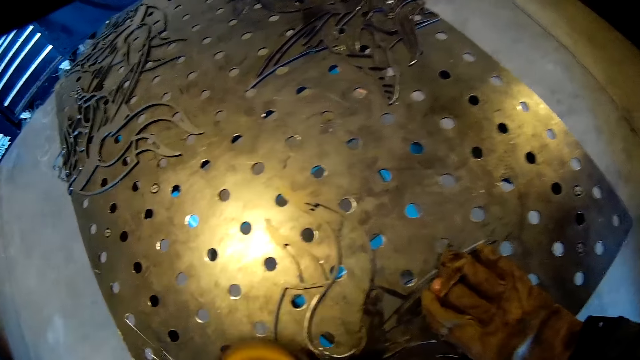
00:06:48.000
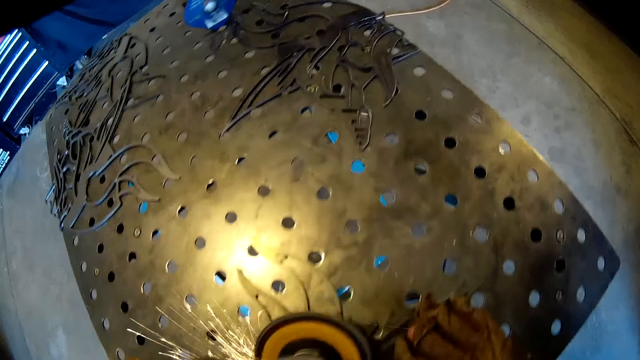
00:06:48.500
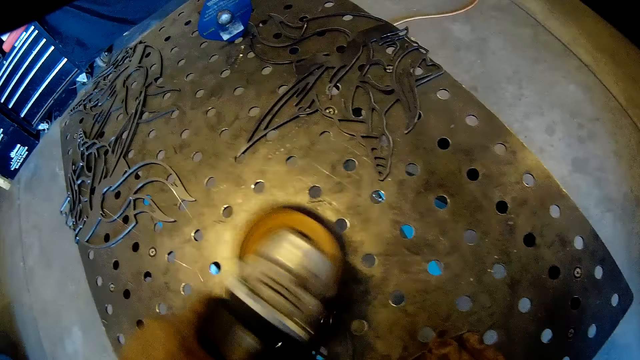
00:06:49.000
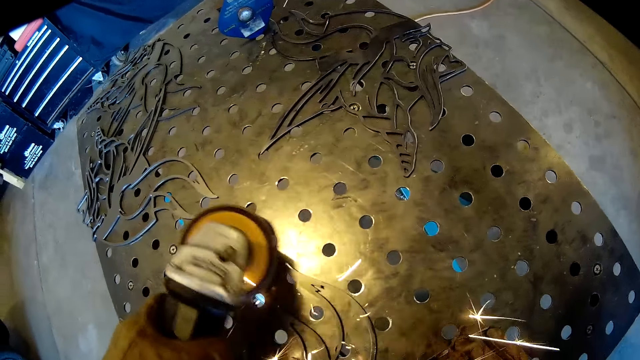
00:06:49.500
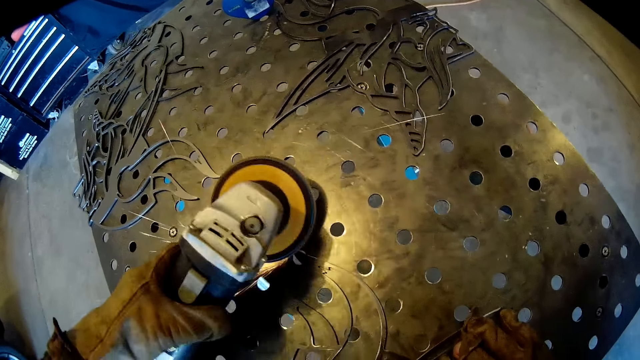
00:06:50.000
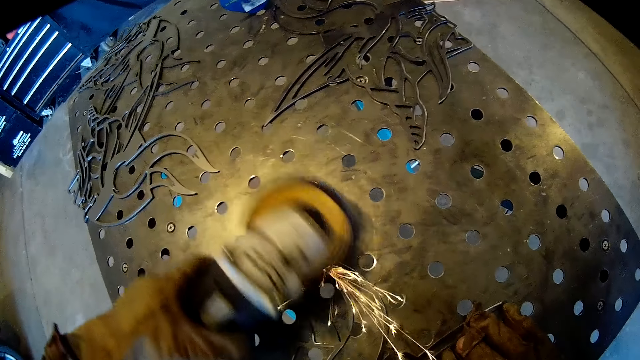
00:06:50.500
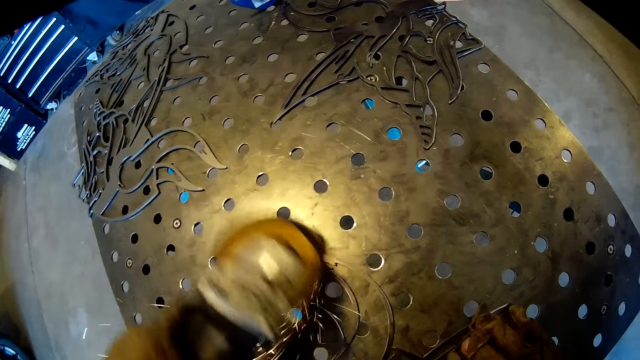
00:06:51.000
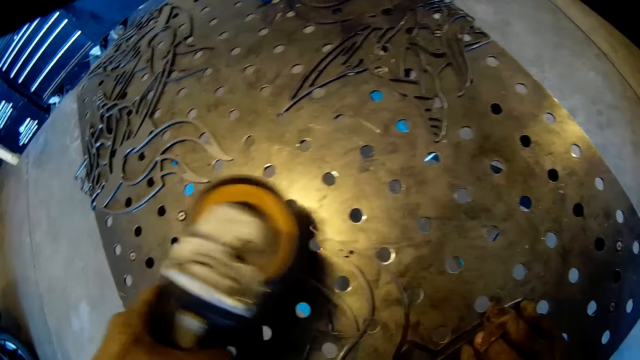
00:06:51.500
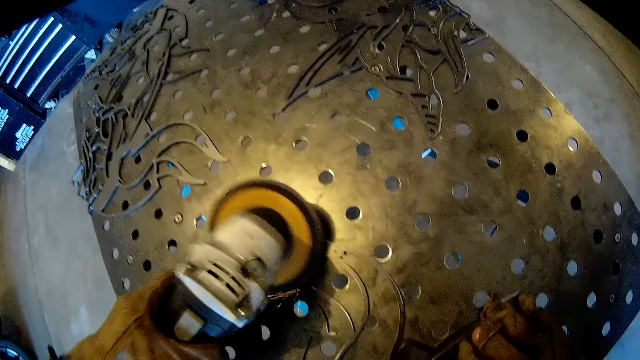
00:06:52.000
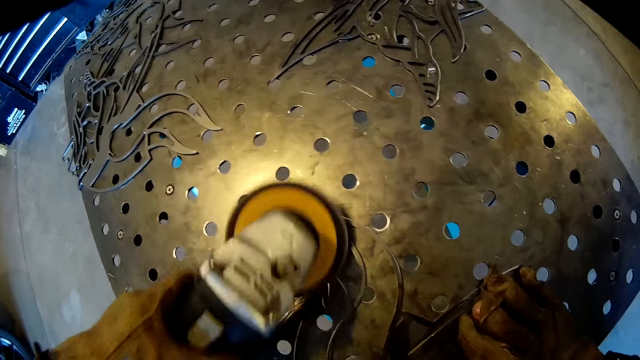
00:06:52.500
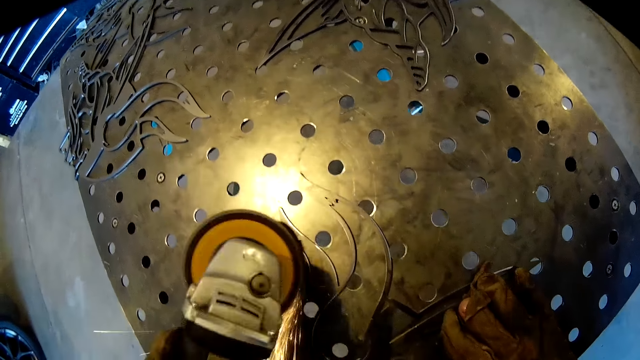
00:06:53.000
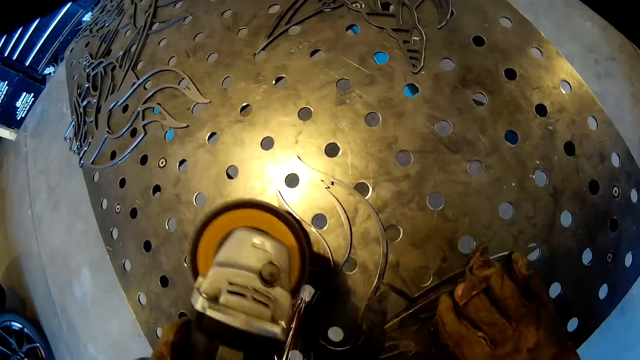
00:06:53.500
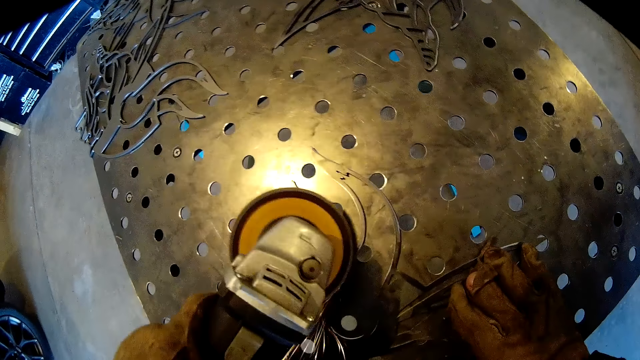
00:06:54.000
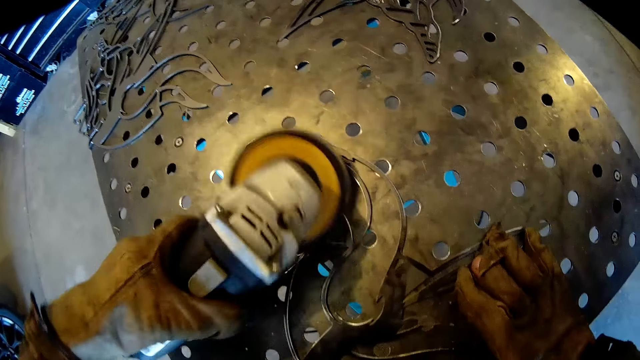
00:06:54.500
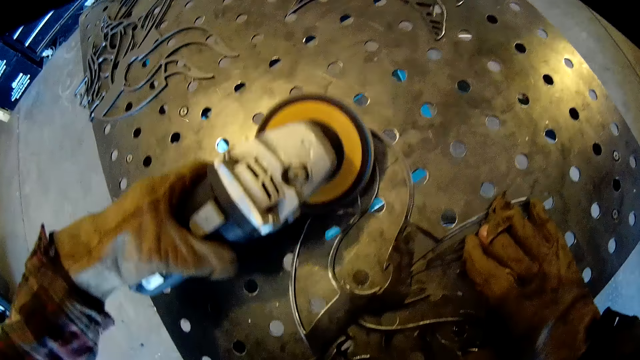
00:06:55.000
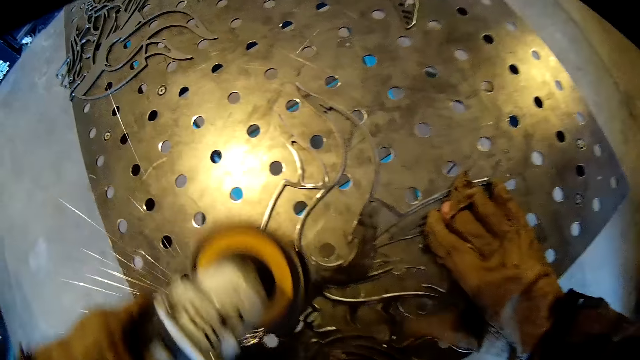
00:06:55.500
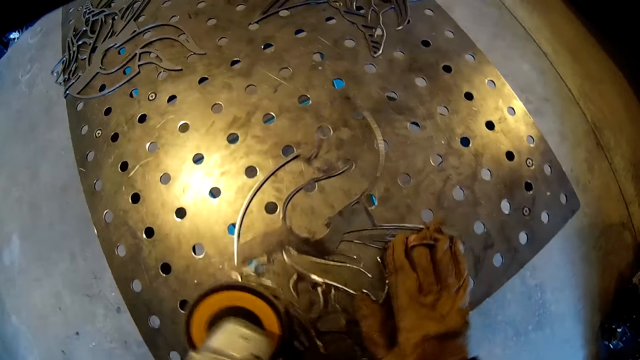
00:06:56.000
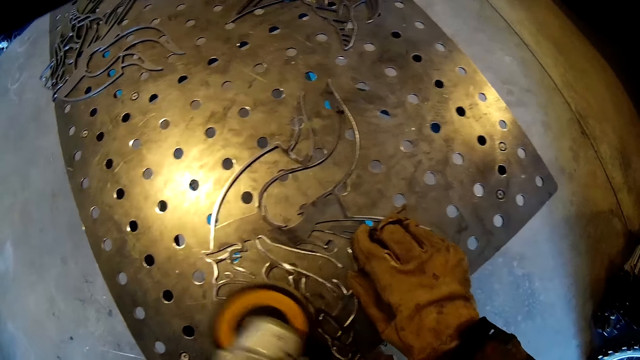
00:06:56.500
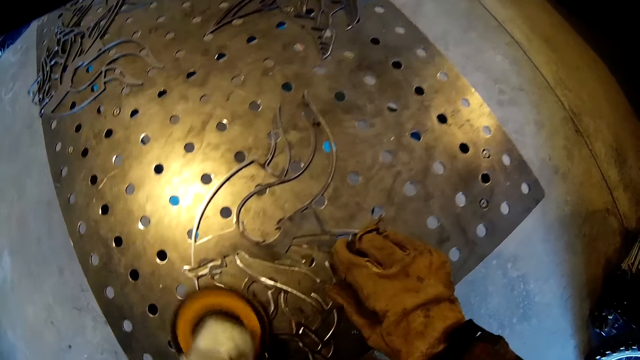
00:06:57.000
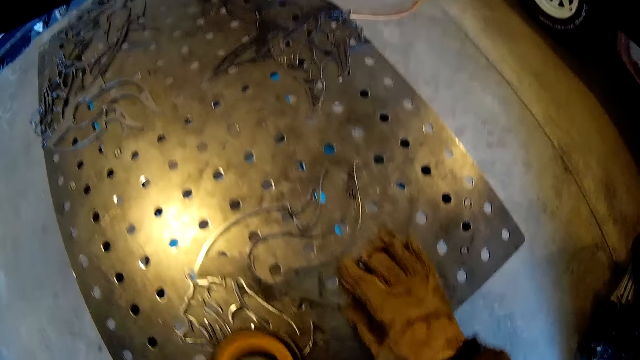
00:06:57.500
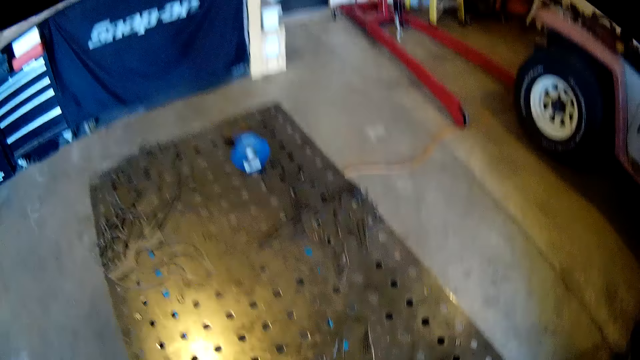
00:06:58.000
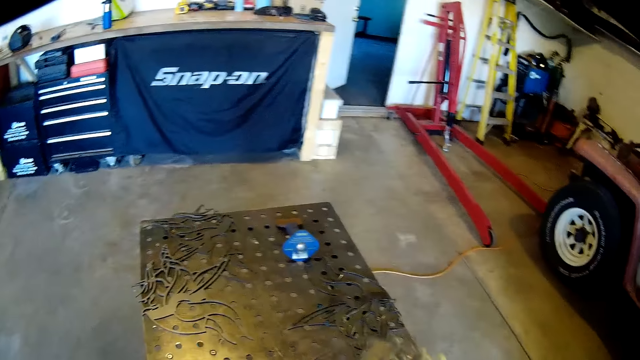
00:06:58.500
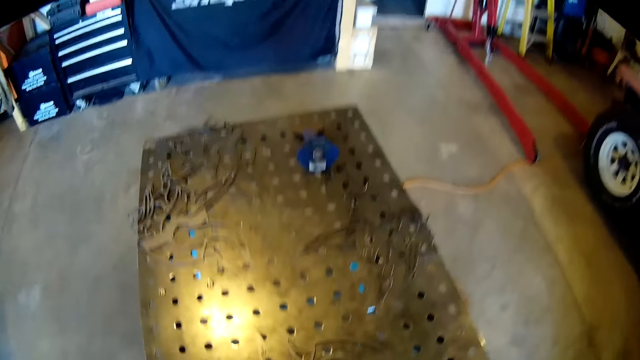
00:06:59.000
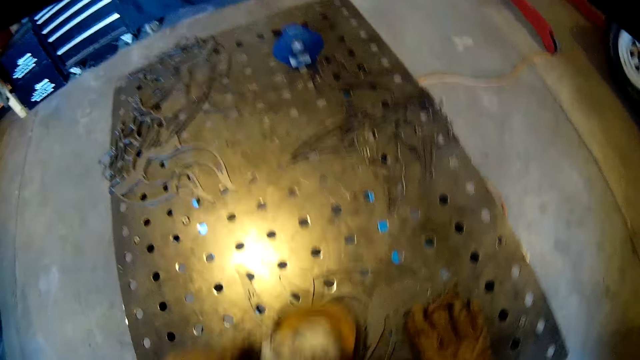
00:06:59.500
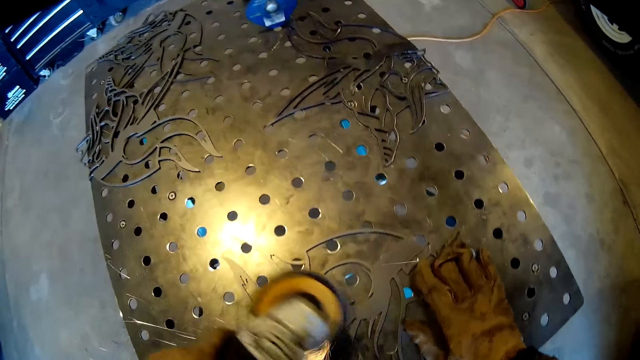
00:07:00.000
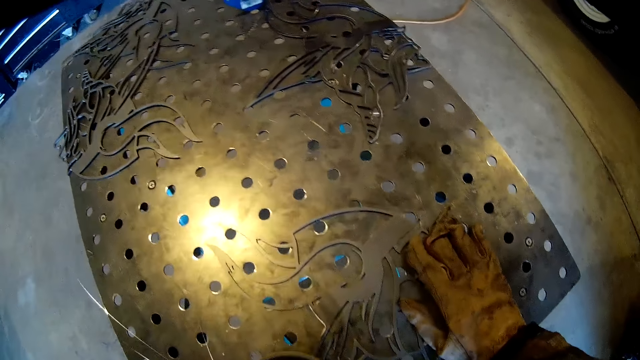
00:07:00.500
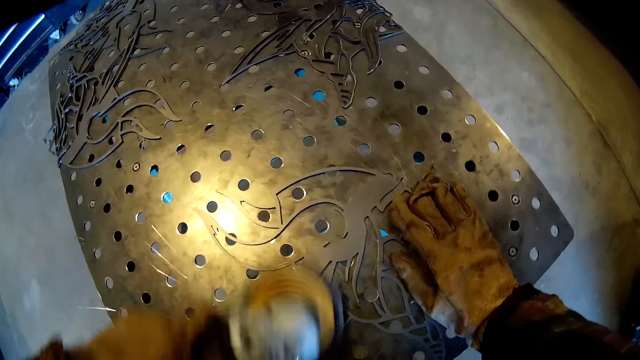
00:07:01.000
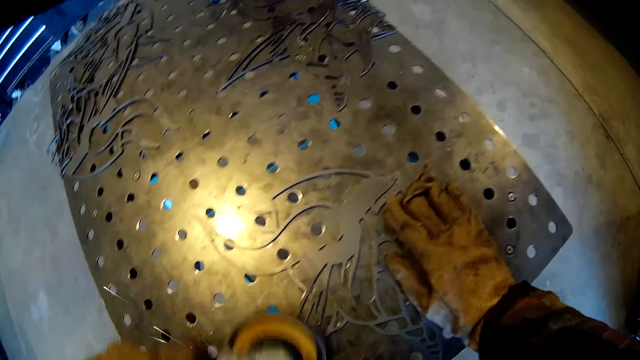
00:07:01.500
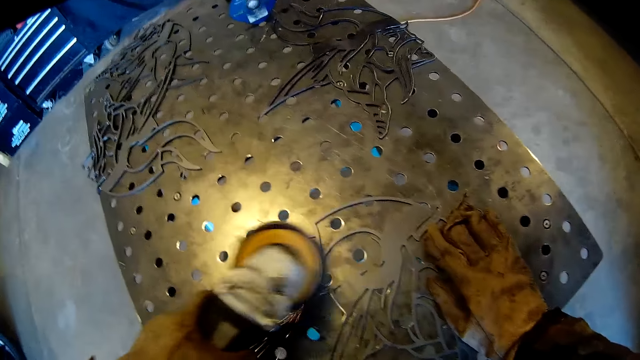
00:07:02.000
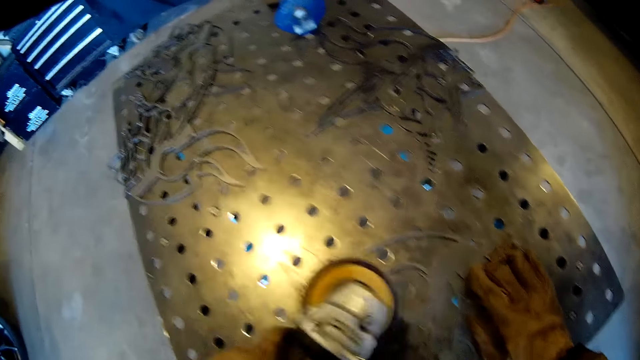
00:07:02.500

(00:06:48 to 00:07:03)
The camera wearer adjusts the carved steel on the iron table with his right hand. He turns the metal. He looks around. He sands the carved steel on the iron table with the sanding machine in his left hand.

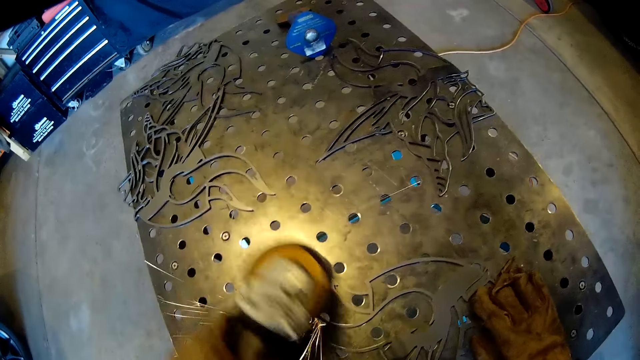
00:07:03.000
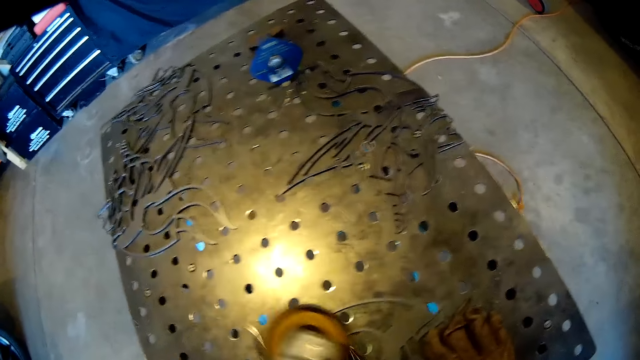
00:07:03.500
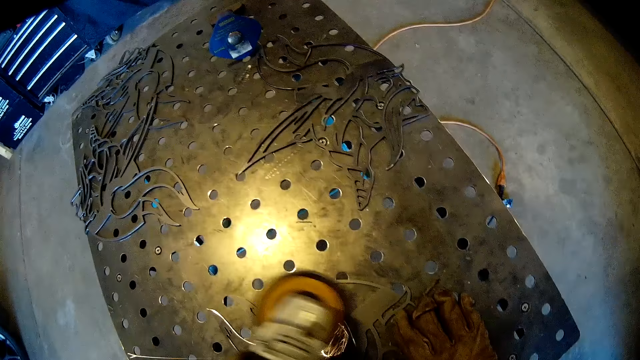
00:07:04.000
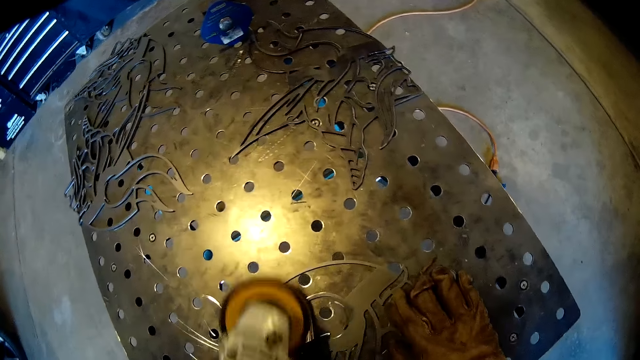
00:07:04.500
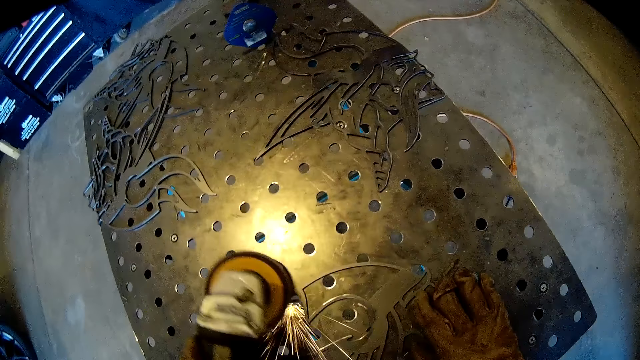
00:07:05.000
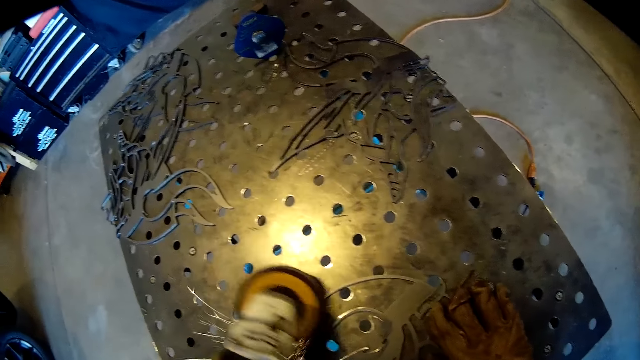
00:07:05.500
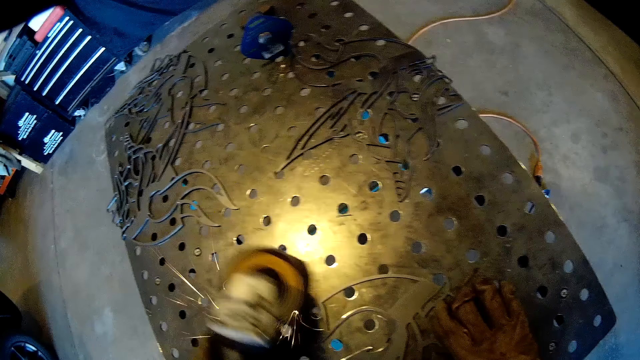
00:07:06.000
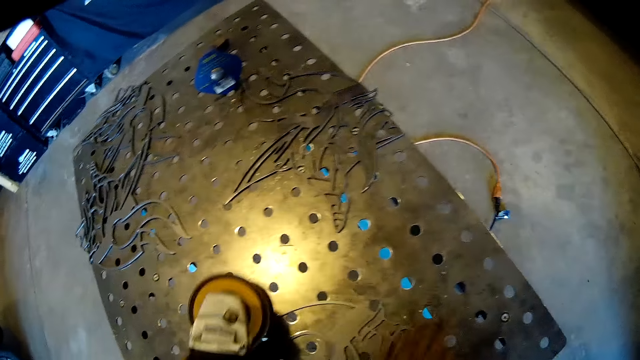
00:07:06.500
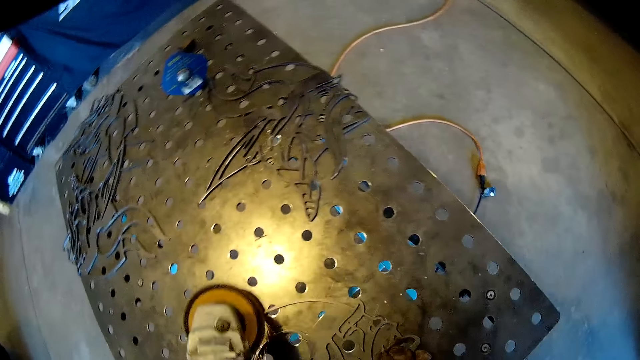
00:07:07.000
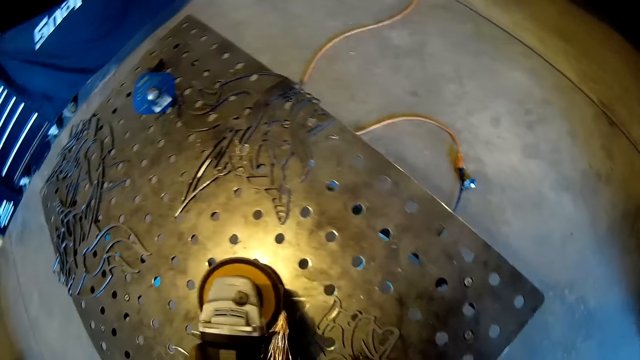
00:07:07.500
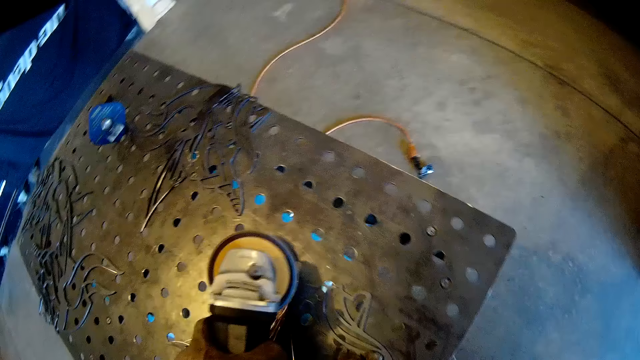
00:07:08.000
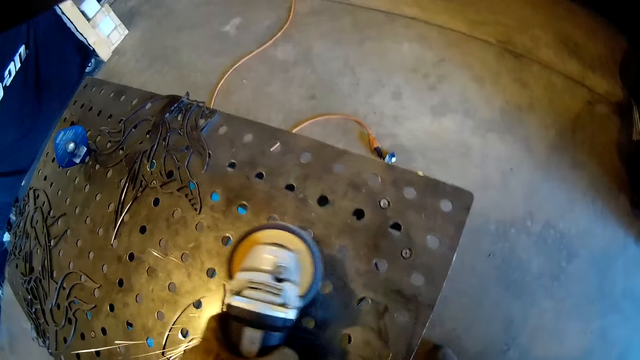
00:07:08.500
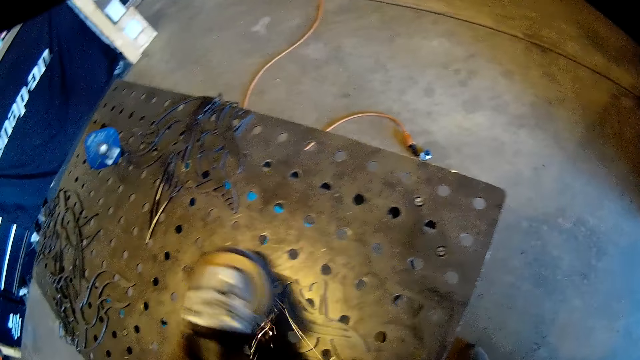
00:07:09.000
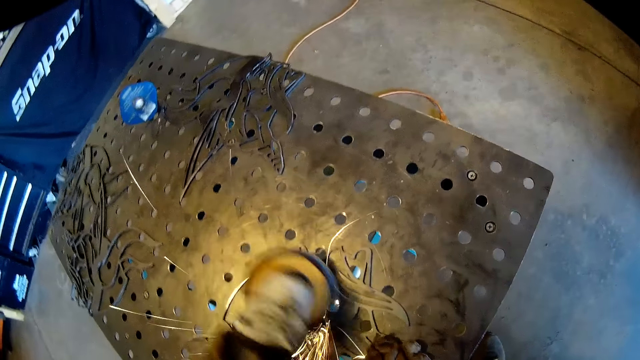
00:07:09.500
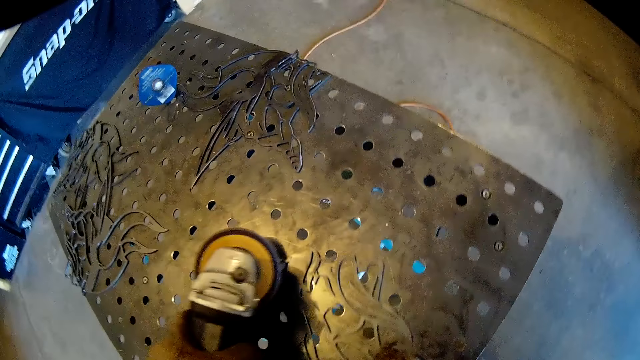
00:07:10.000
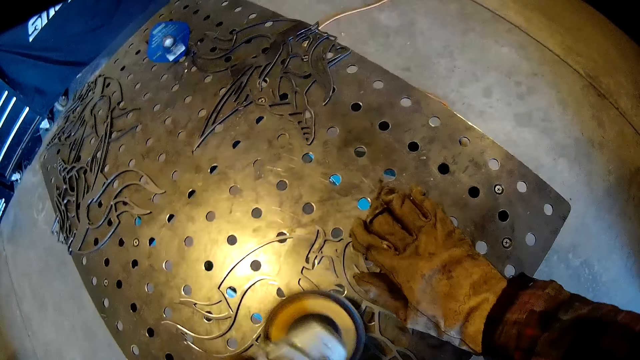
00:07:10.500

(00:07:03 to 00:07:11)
The camera wearer removes his right hand on the carved steel.
